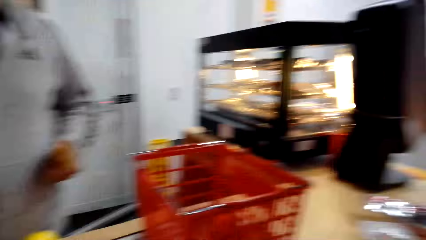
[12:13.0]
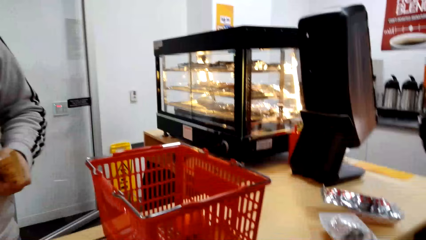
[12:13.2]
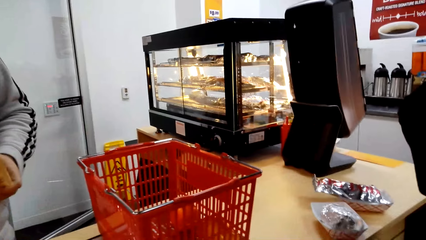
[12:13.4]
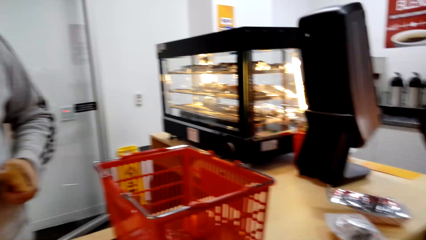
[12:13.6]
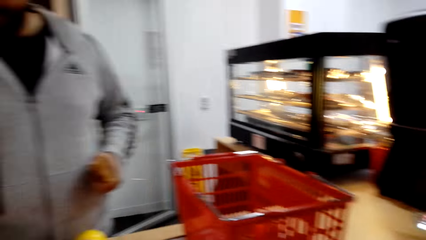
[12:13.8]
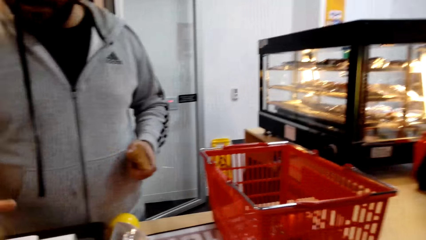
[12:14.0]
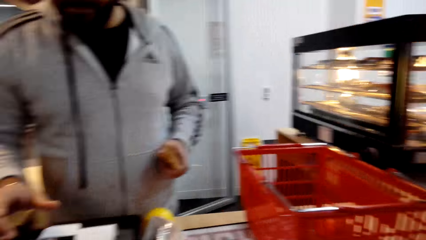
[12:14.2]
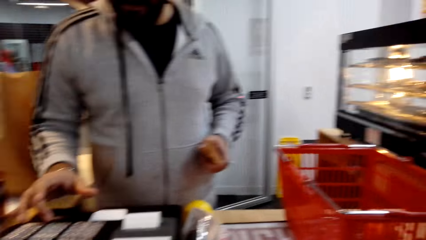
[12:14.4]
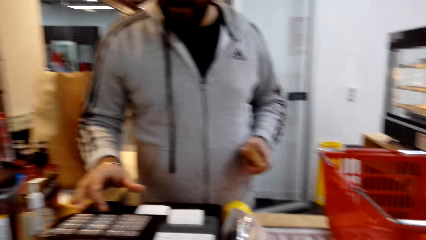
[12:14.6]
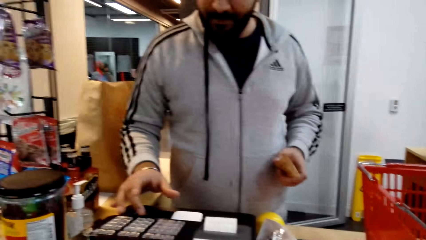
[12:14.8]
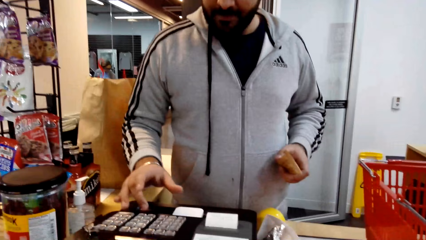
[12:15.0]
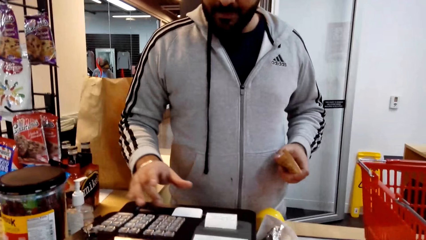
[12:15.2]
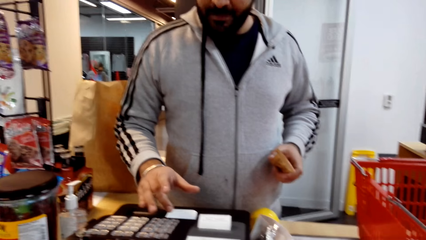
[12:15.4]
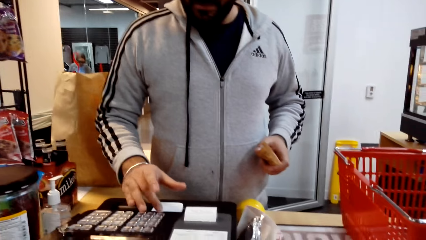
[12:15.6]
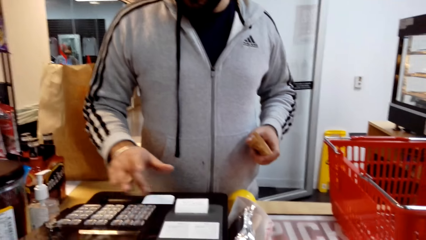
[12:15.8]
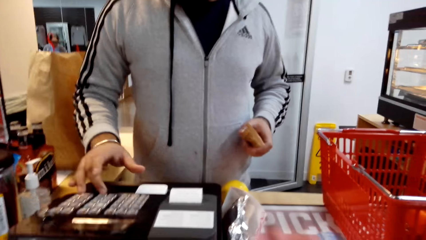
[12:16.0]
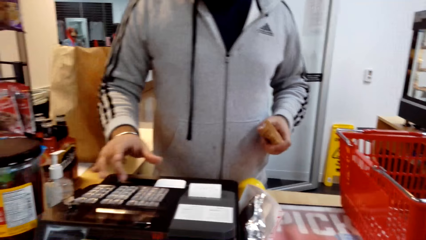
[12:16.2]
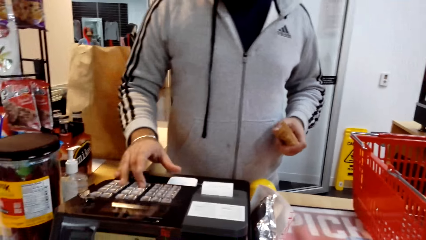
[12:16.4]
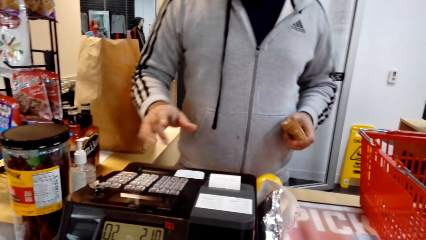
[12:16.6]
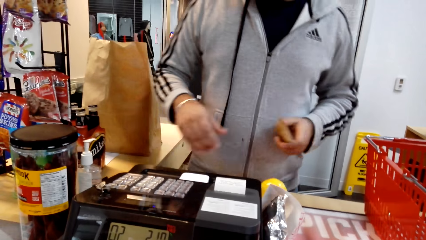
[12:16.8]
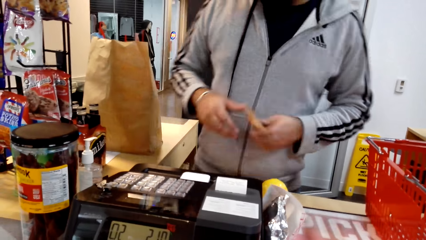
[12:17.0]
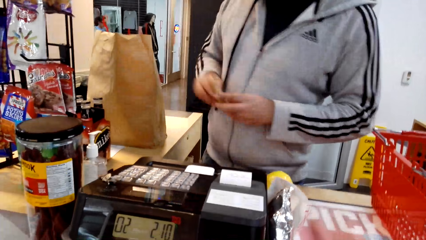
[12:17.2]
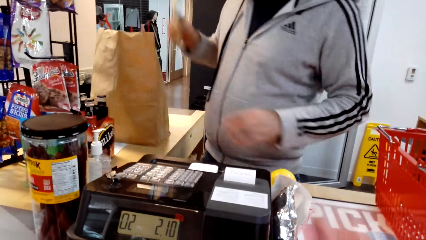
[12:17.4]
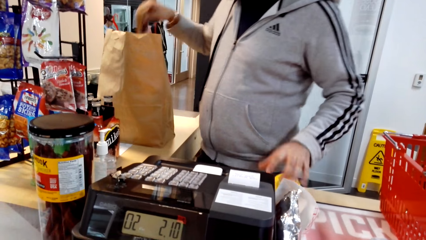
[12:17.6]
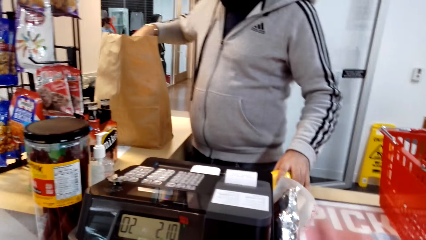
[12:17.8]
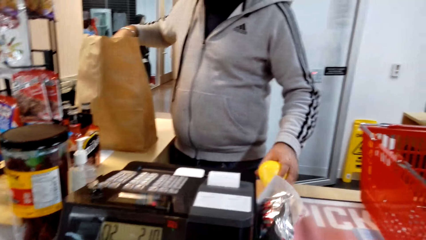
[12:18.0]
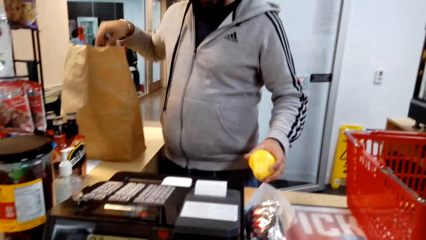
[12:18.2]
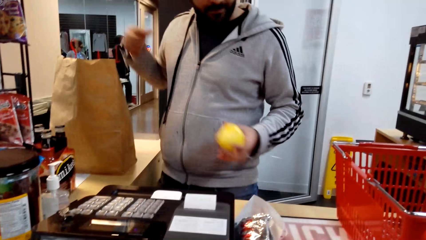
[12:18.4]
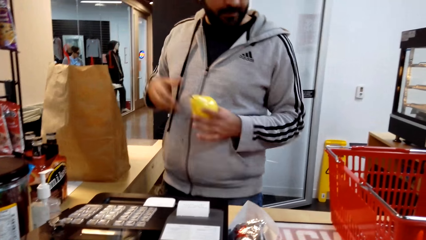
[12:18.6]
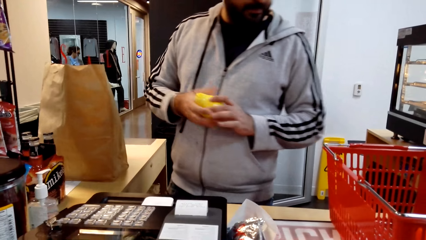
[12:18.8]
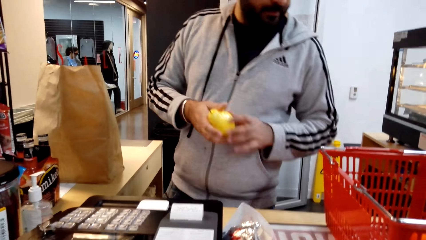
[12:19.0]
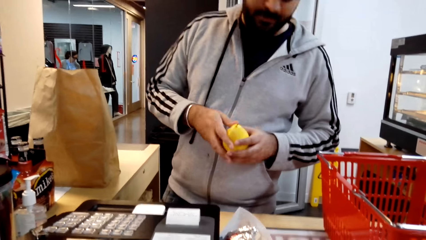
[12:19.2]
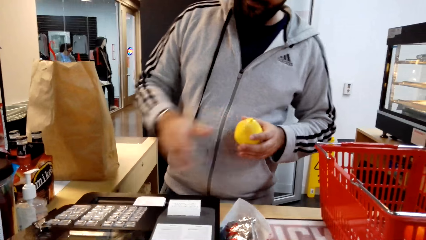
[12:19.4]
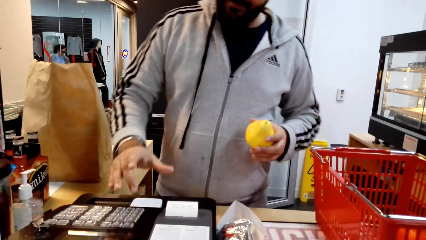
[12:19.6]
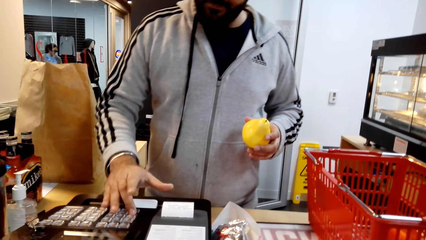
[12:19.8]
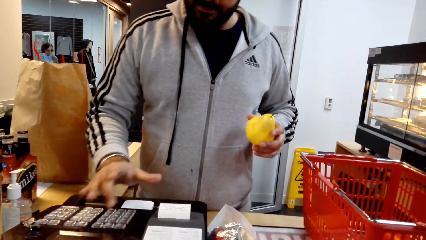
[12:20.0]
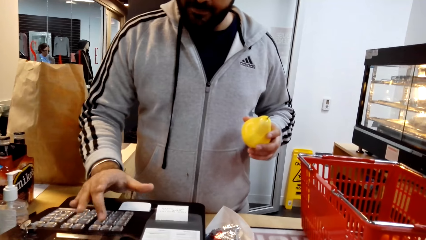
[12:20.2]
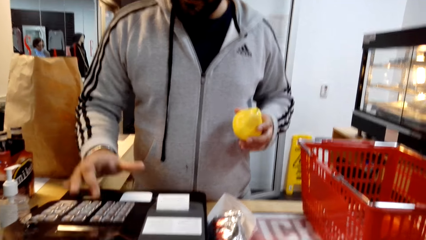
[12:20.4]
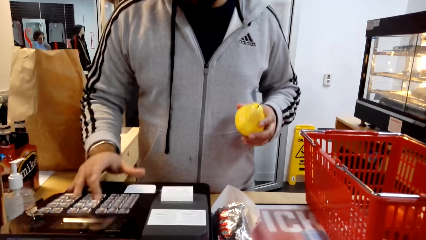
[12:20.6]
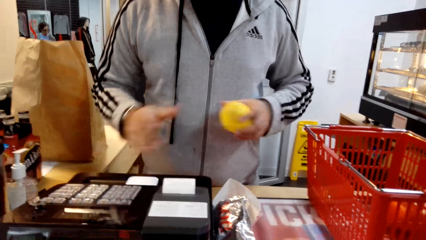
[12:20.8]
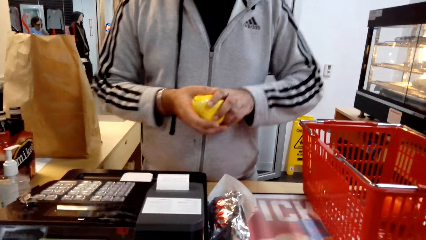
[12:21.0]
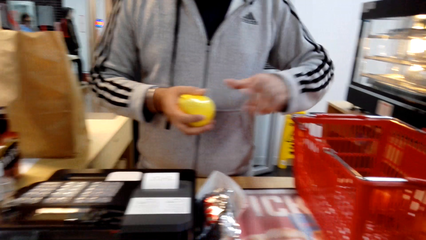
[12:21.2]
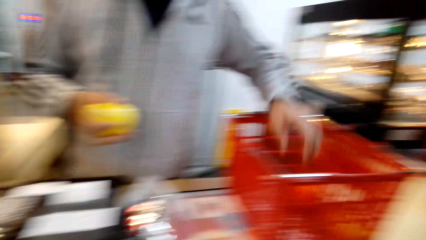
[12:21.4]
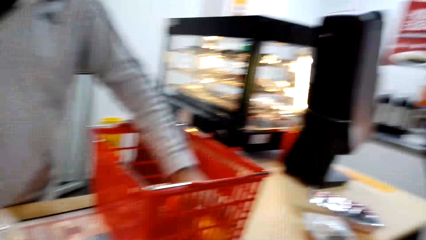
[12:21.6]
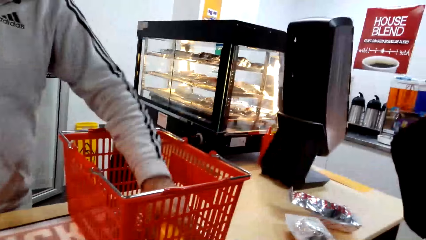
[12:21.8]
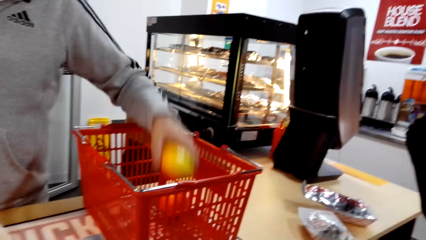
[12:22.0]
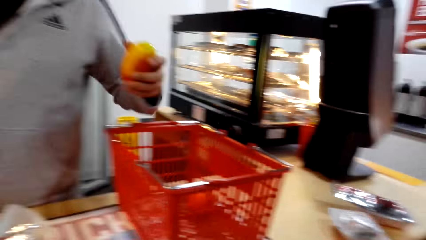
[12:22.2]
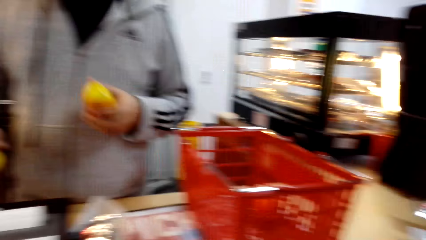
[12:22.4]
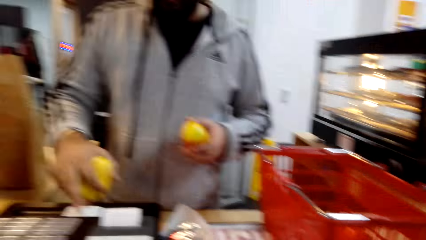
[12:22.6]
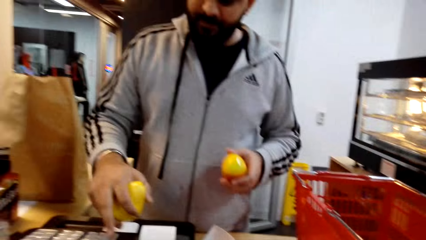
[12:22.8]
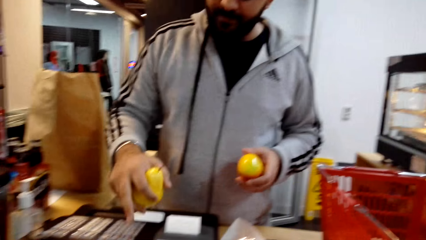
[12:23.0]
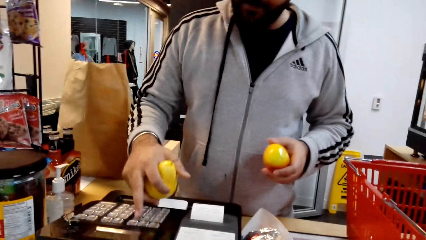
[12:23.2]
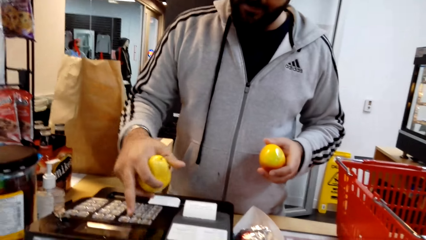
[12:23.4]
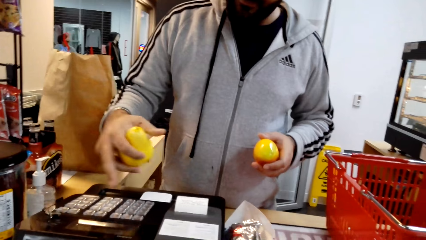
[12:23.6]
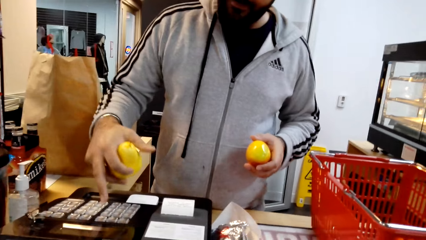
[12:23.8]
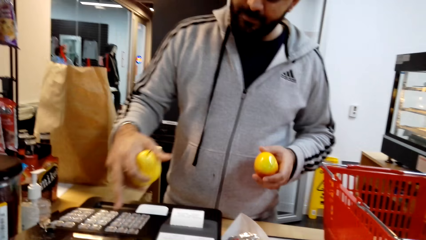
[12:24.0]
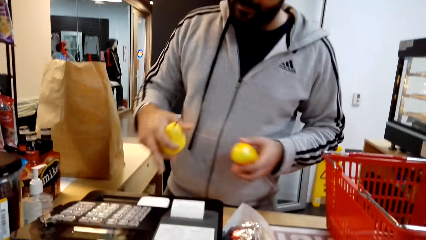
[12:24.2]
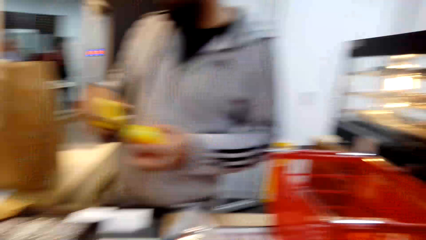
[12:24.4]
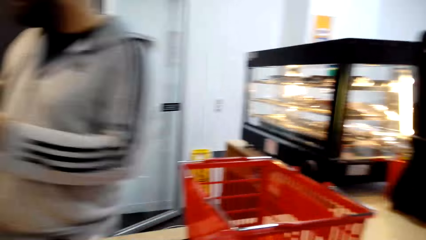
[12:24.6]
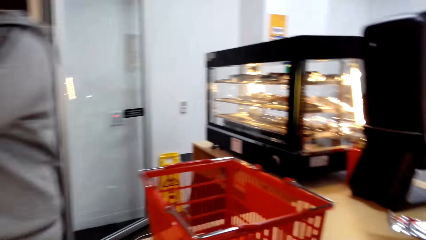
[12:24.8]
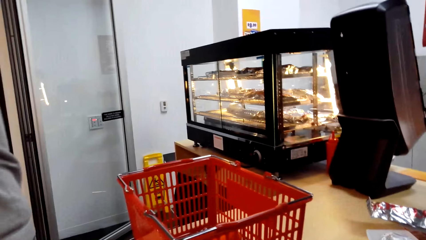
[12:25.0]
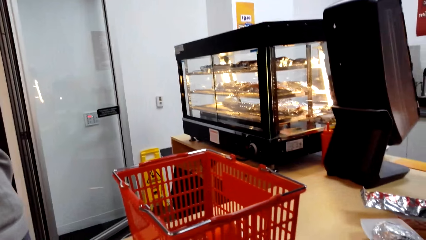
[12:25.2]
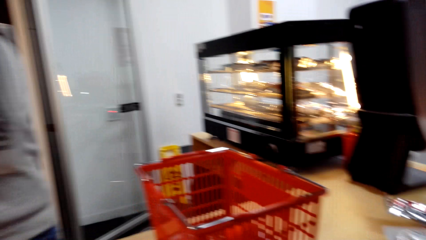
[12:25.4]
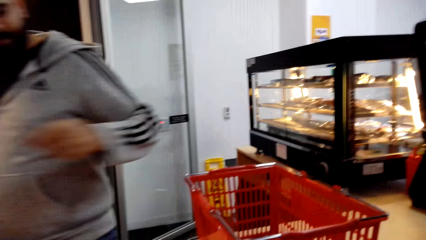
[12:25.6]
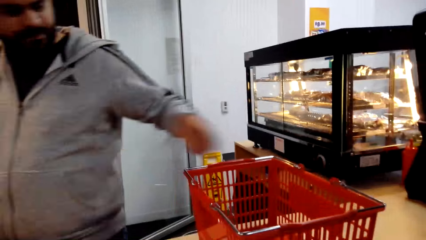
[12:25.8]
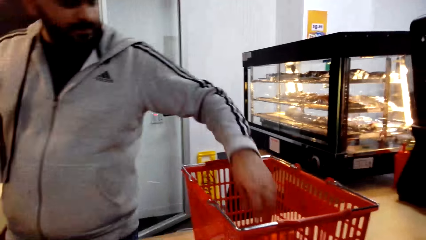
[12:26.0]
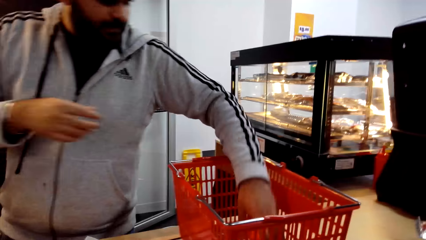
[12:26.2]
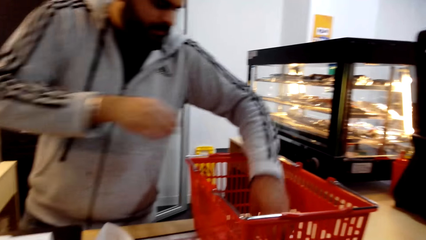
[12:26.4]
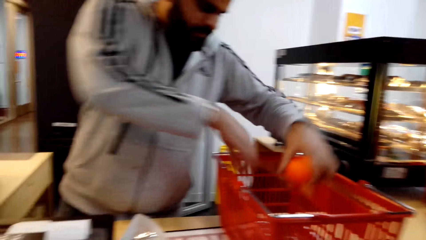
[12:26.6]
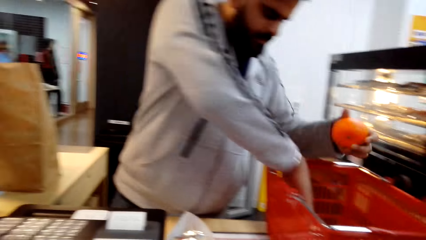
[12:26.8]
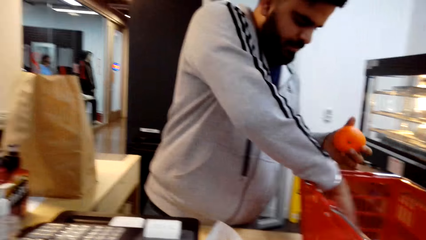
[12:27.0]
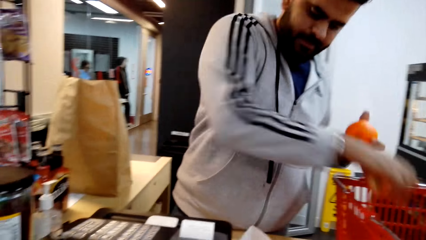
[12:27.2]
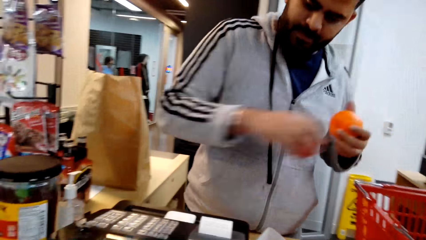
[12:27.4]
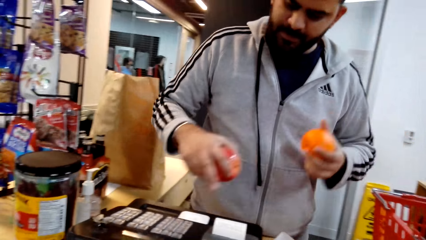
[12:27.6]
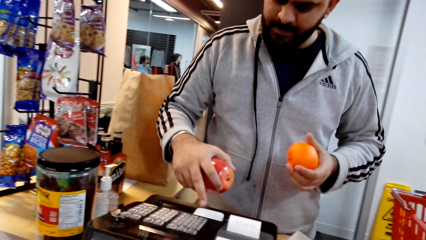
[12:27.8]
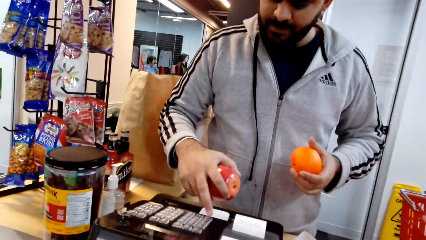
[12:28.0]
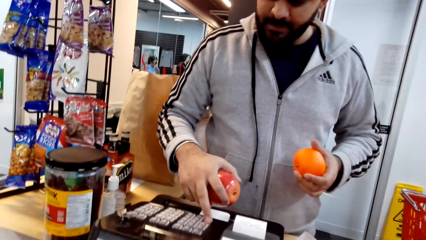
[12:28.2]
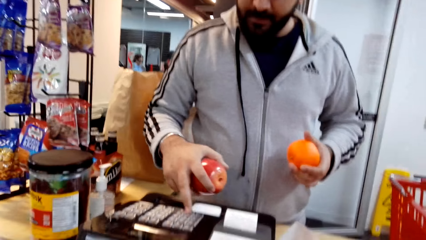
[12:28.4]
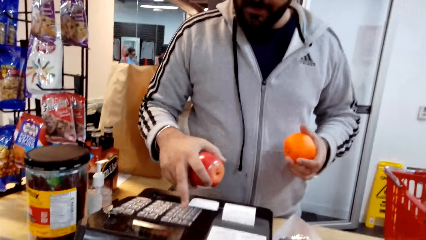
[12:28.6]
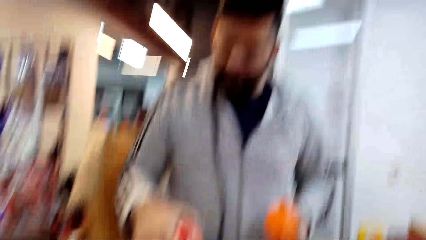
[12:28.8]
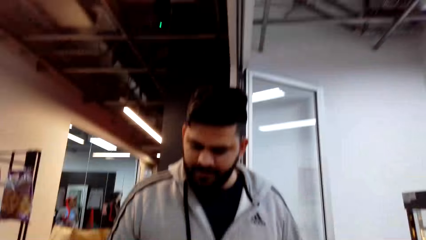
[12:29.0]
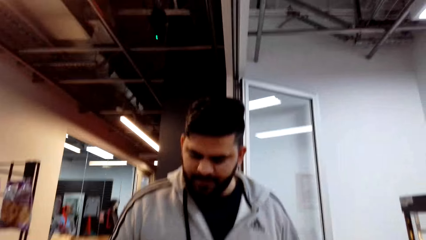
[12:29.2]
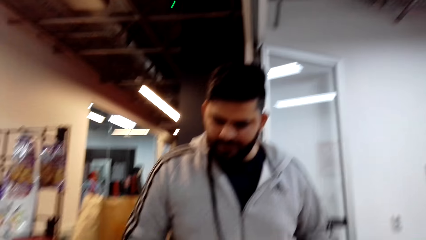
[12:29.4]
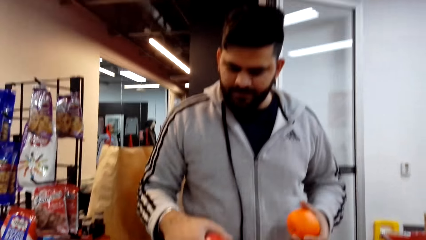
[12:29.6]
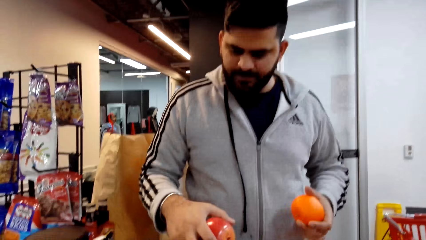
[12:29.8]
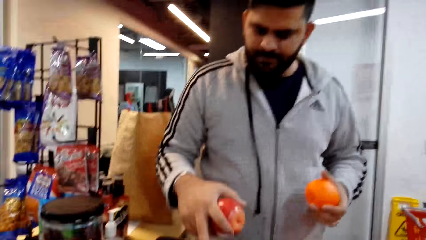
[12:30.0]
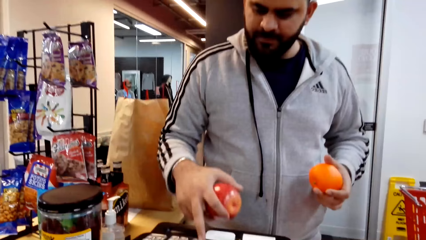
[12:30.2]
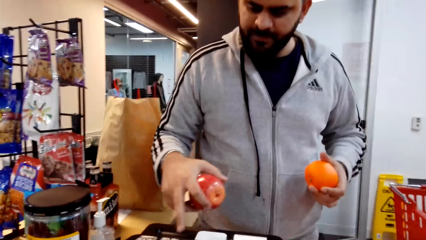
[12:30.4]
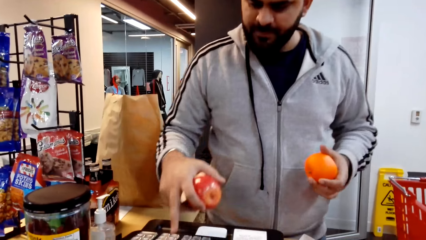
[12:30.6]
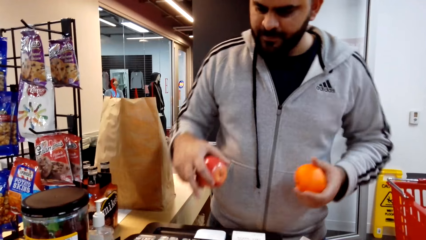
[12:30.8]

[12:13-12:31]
A man presses a money machine and packs the items. The man itemizes the total for the customer's purchase. The man holds an item, presses the machine, takes items and presses the money machine. The camera wearer looks around. The man picks up items and presses the machine.
